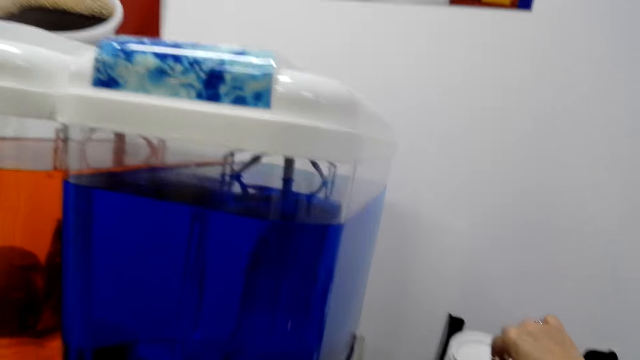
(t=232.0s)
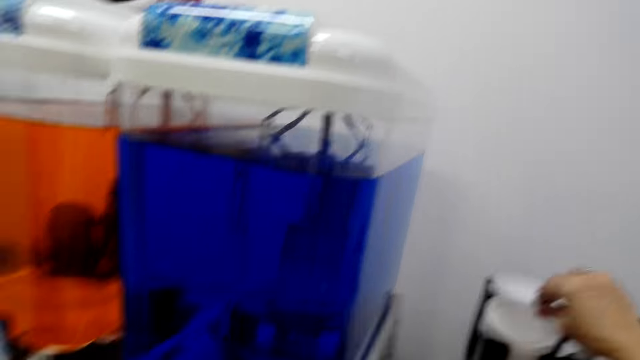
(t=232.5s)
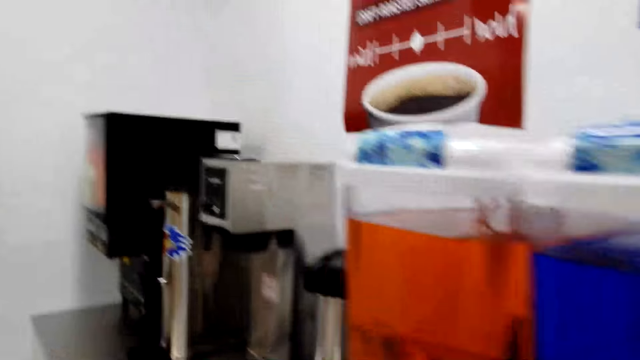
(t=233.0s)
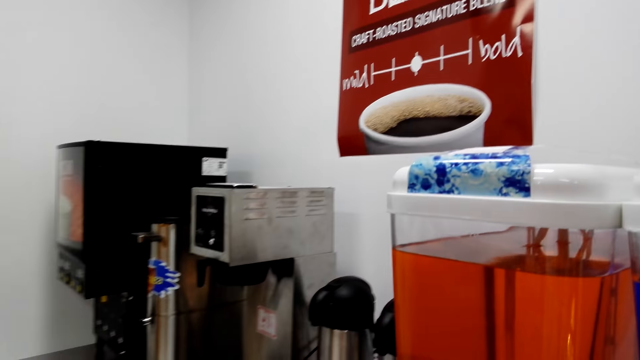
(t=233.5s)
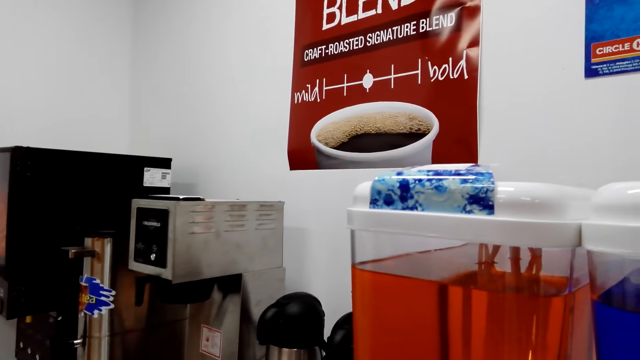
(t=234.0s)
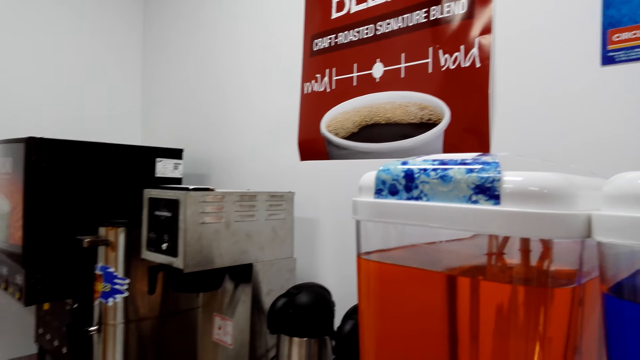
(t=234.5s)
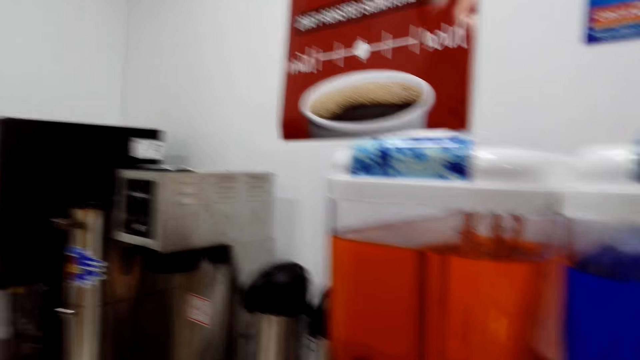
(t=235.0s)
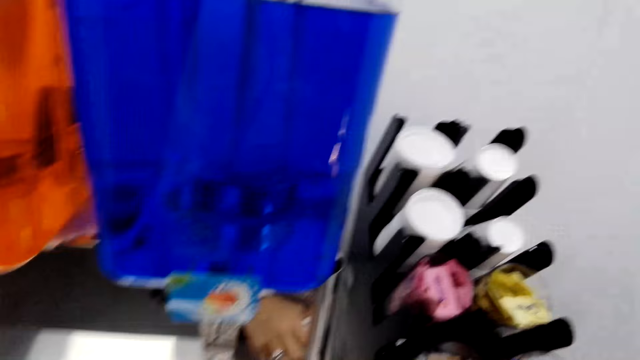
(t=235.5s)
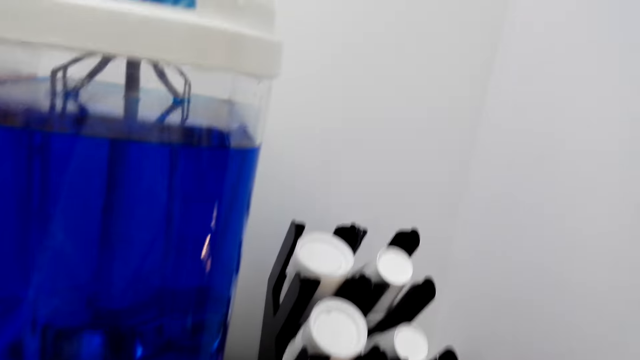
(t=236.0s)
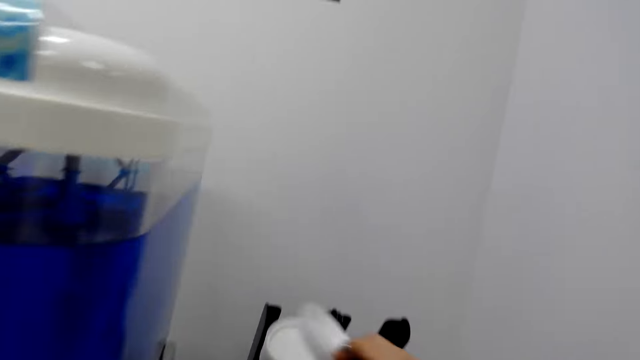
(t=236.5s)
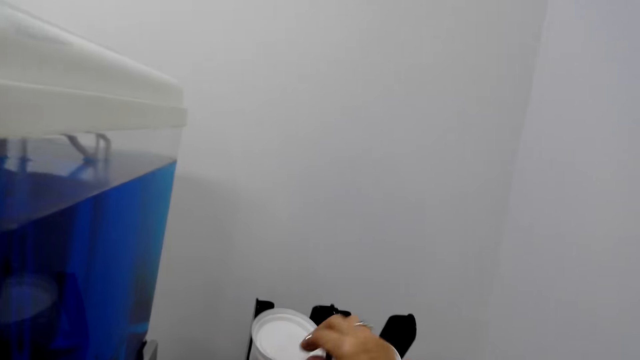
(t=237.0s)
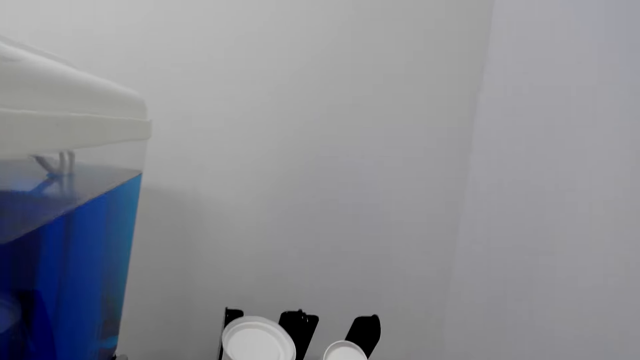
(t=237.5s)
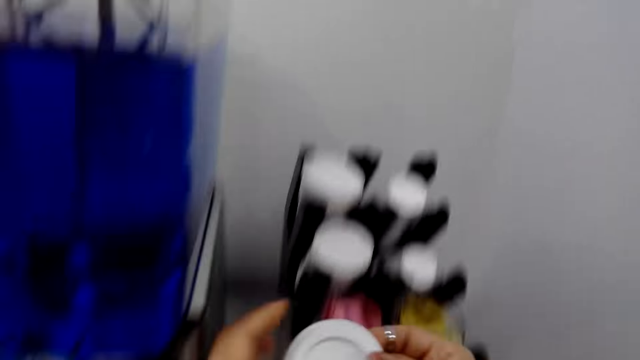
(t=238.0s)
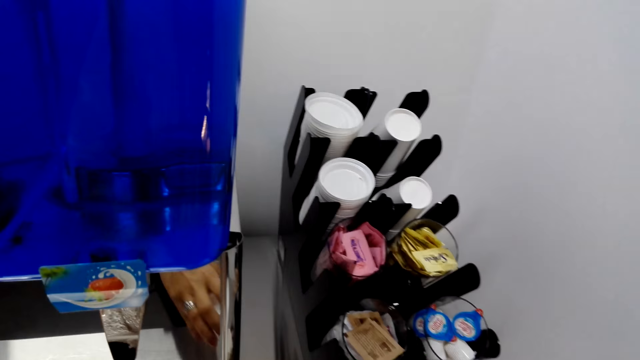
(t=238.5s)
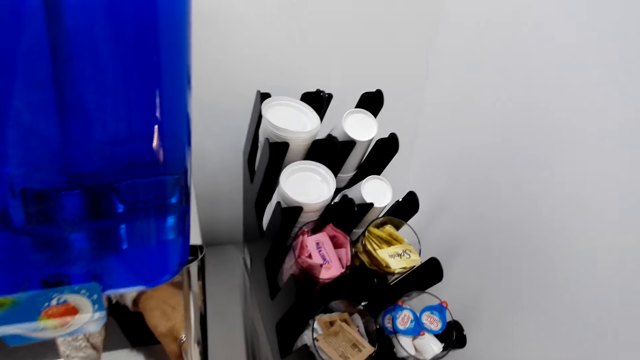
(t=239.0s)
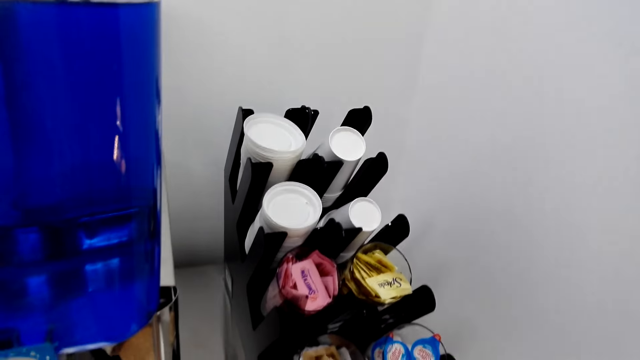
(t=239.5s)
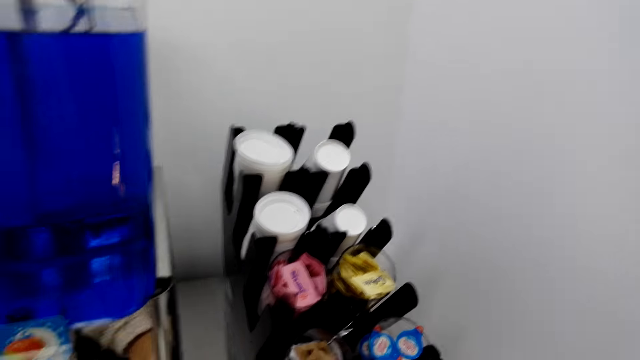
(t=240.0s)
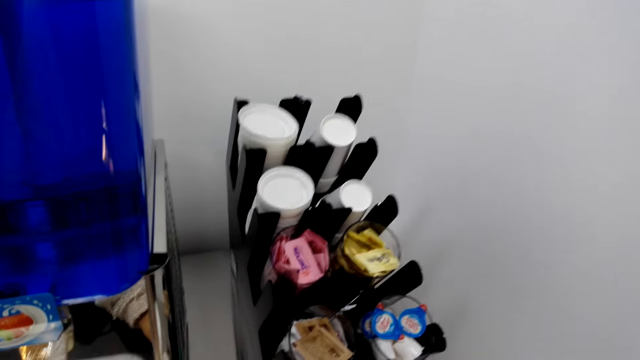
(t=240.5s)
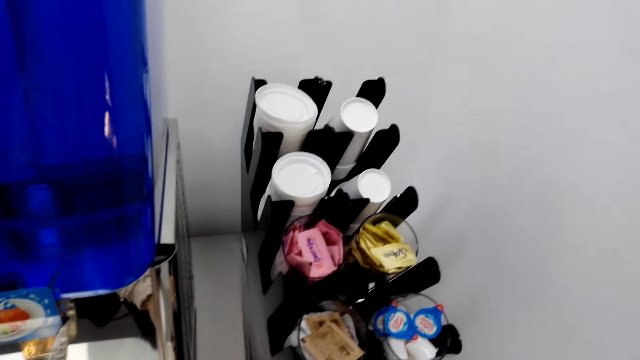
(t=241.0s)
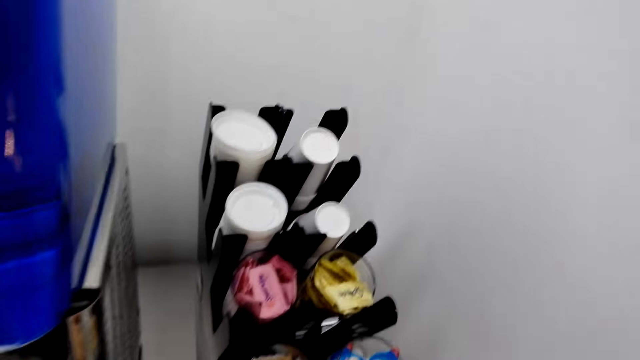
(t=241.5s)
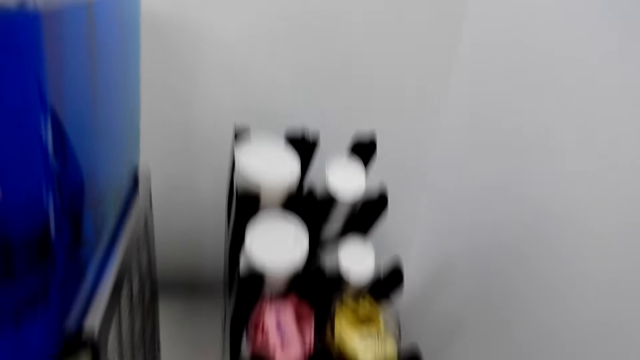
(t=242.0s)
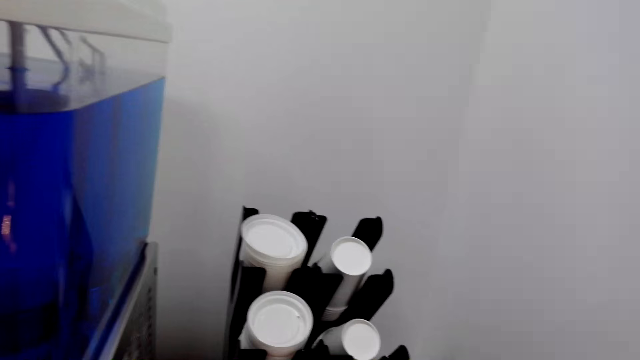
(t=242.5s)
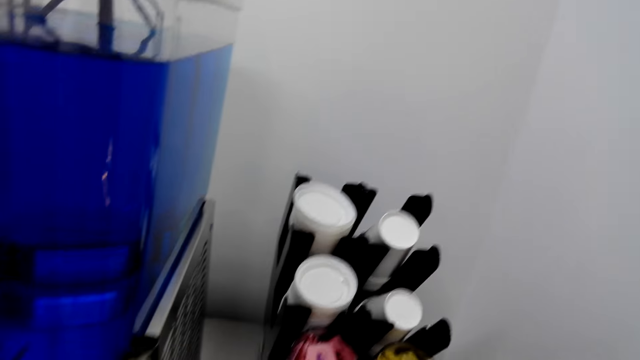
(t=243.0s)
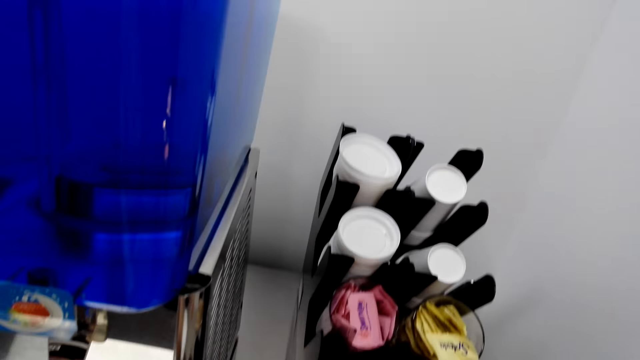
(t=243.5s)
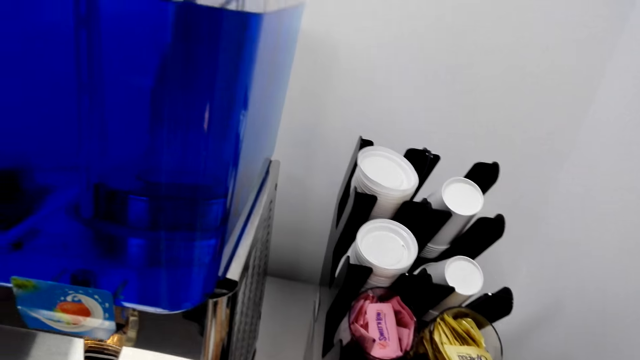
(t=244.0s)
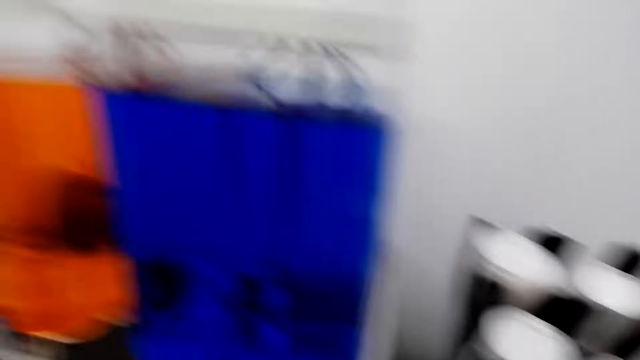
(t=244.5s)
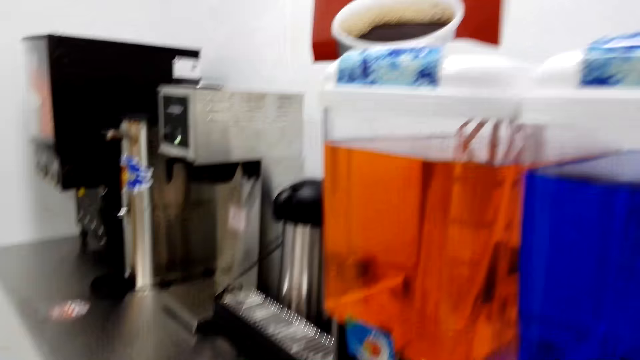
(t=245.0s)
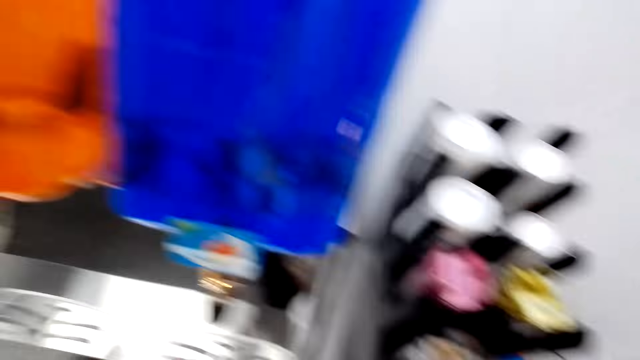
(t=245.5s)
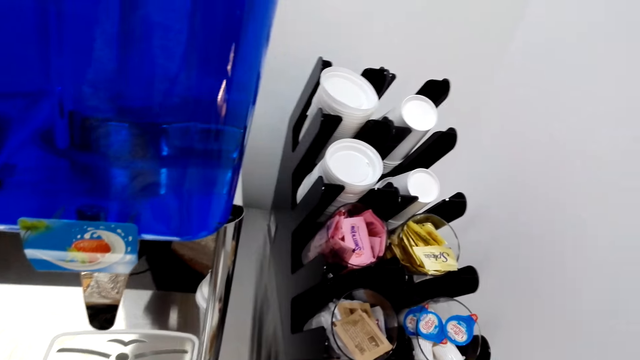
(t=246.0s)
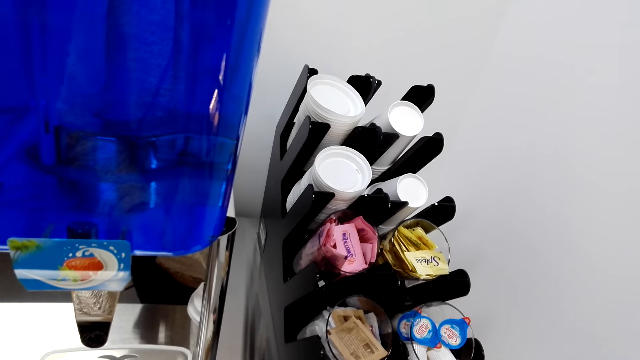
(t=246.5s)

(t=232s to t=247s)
The camera wearer moves around.

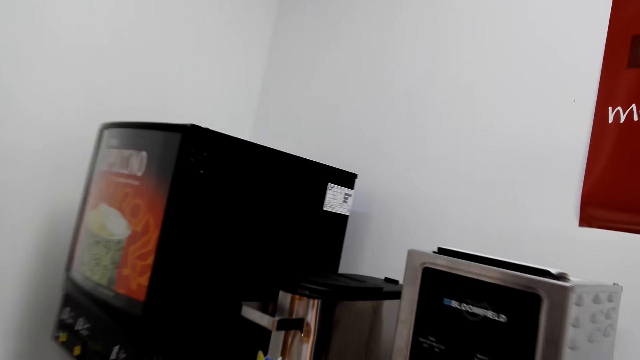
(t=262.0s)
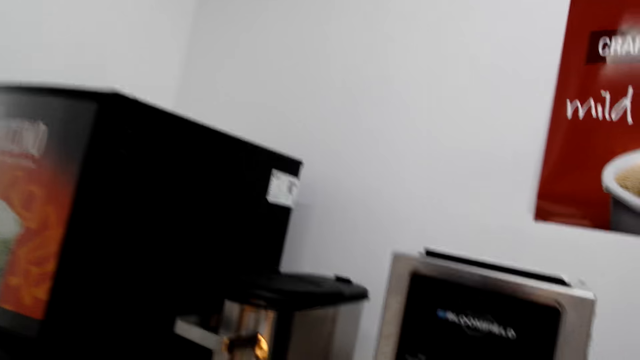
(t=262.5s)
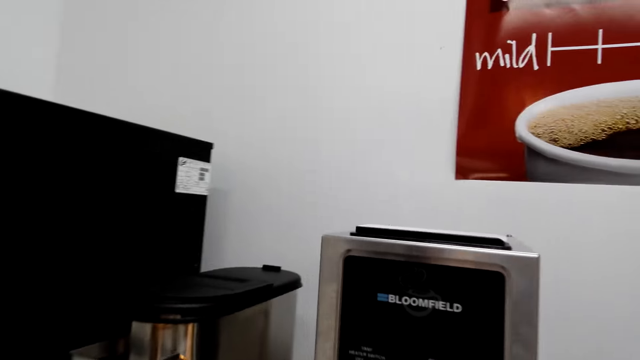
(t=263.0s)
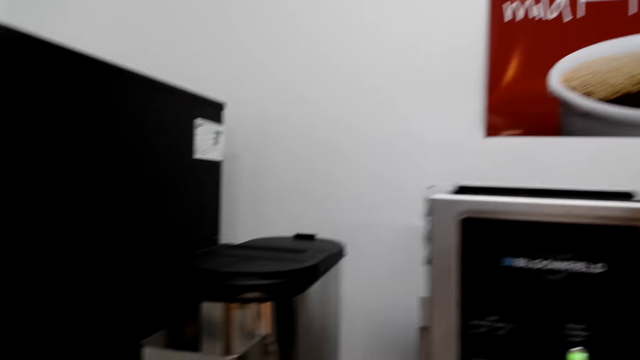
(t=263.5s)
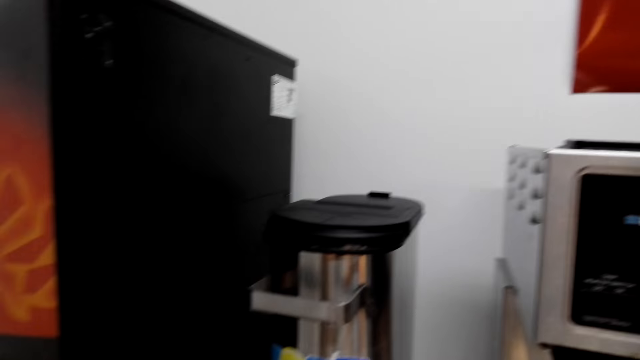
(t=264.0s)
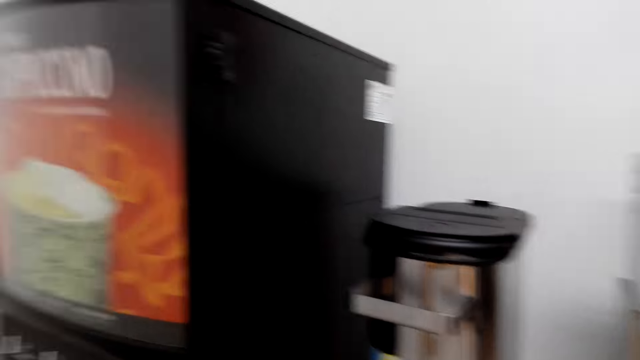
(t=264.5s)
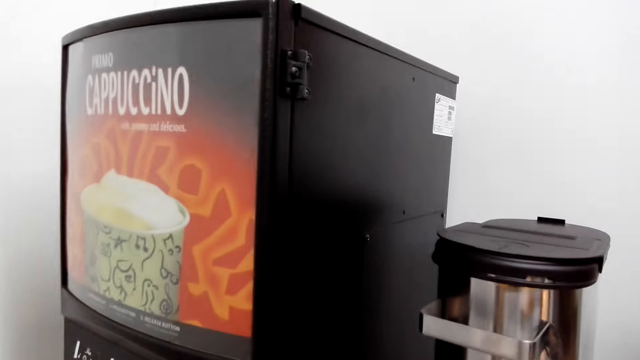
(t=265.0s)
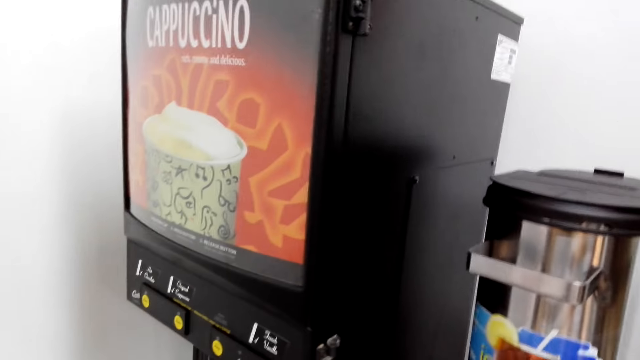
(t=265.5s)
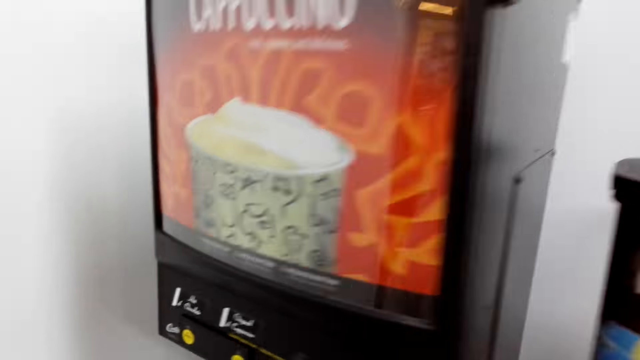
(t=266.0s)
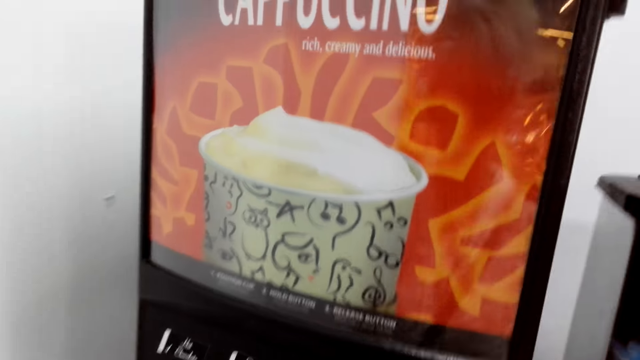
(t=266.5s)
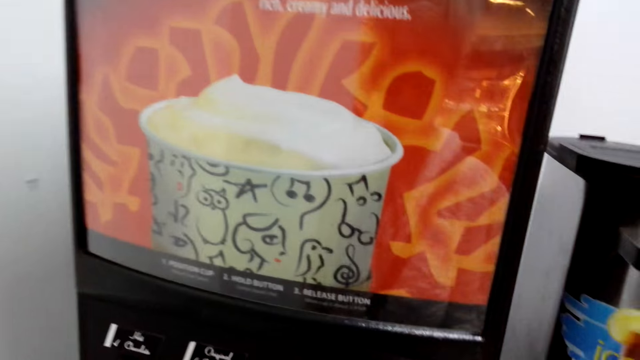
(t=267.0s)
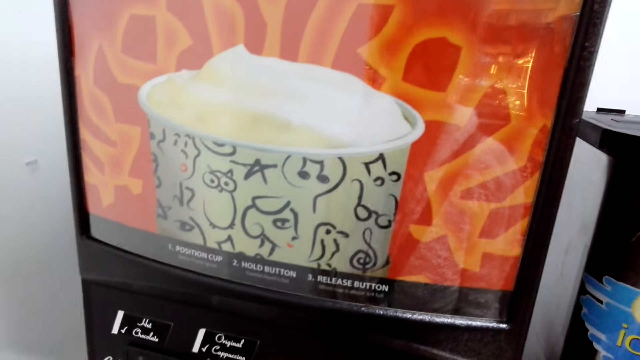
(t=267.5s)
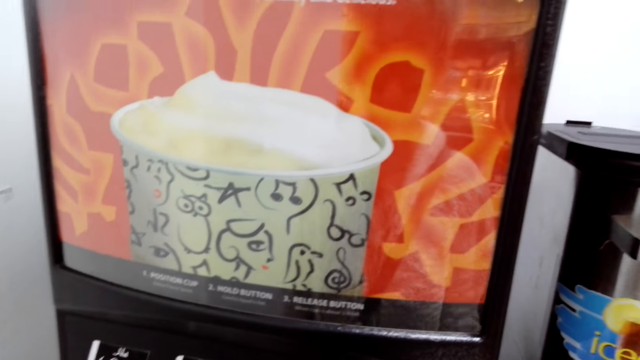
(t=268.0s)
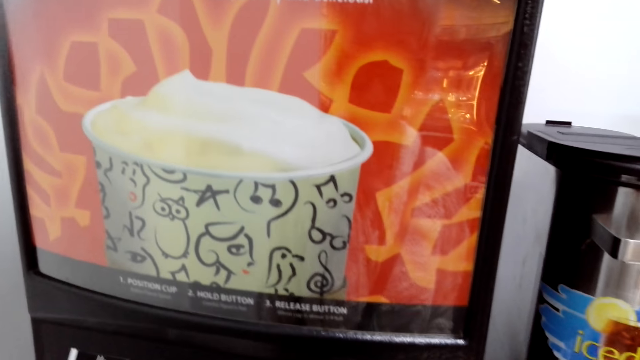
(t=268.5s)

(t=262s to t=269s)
The camera wearer moves towards the coffee maker.
